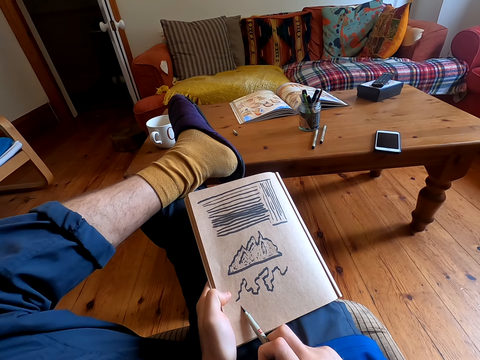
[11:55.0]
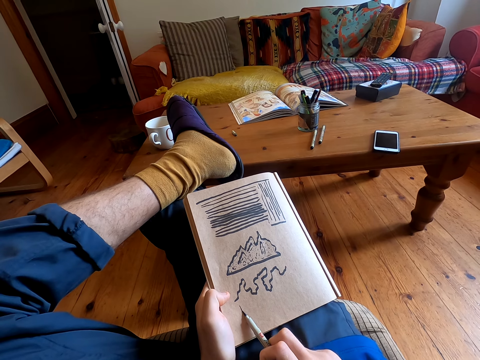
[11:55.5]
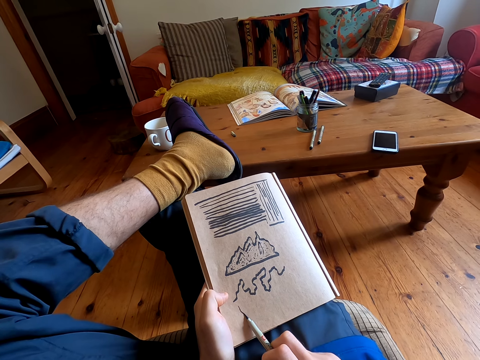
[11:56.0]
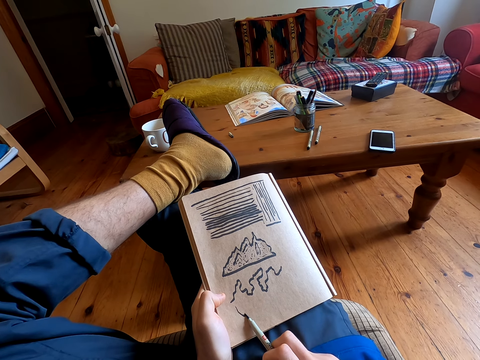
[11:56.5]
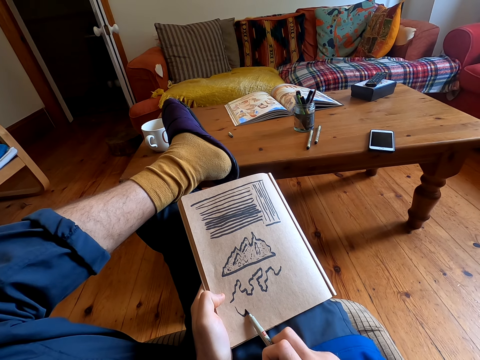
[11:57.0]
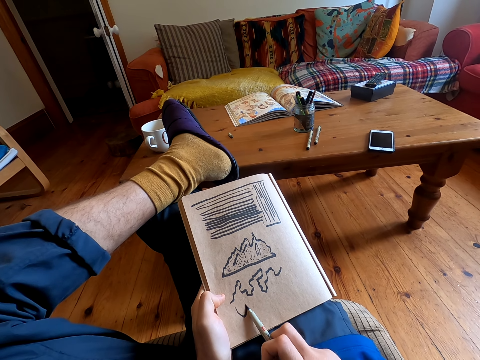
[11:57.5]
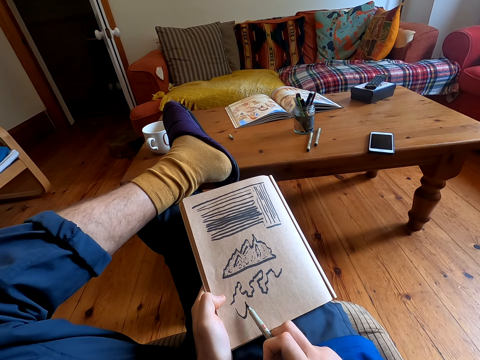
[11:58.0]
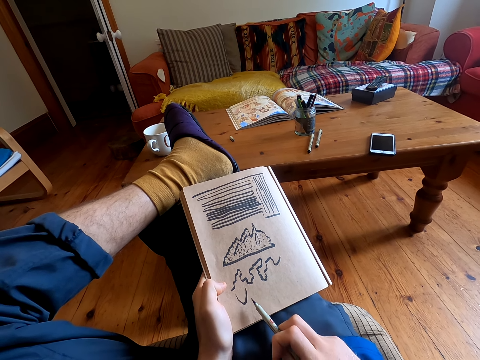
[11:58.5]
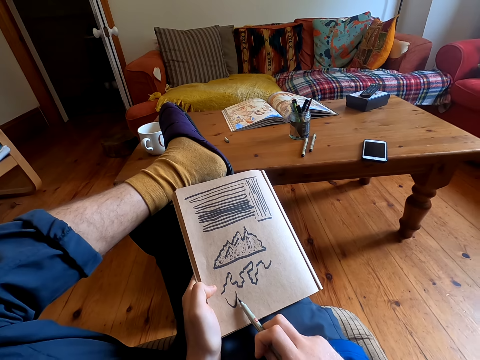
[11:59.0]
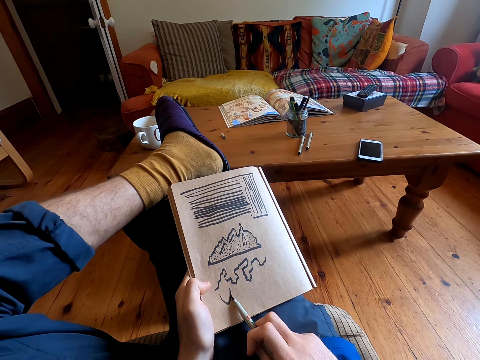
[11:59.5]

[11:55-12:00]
The camera wearer draws on a book with a pen.

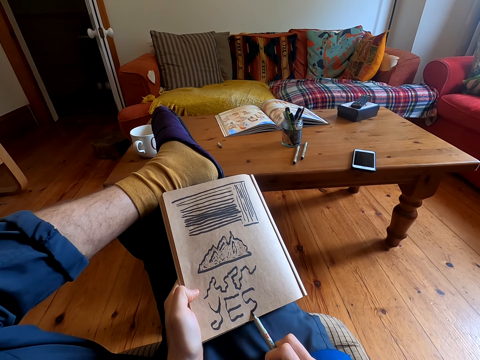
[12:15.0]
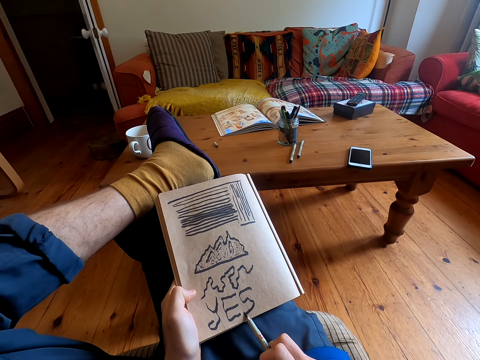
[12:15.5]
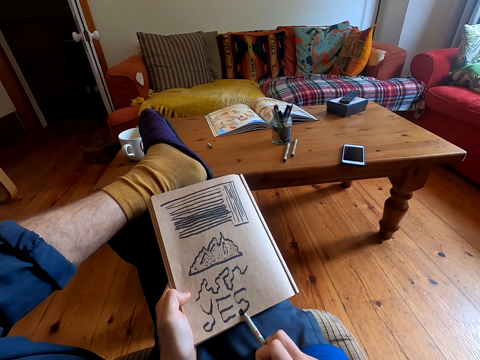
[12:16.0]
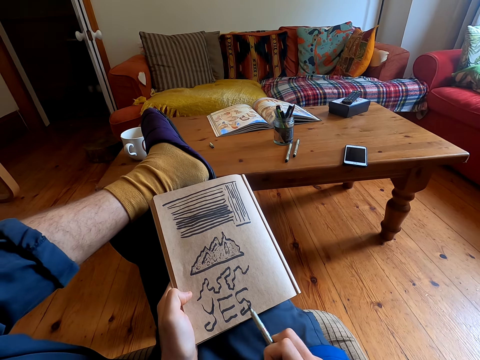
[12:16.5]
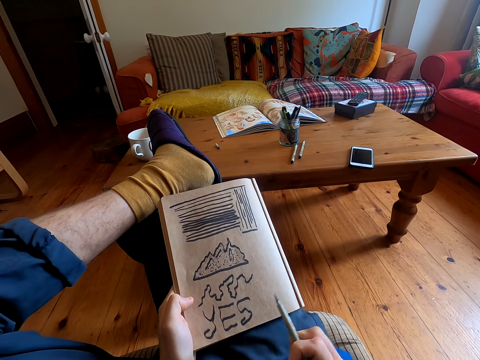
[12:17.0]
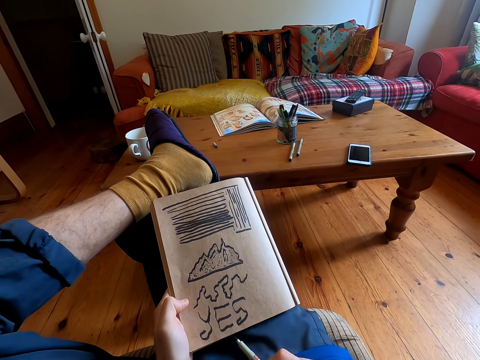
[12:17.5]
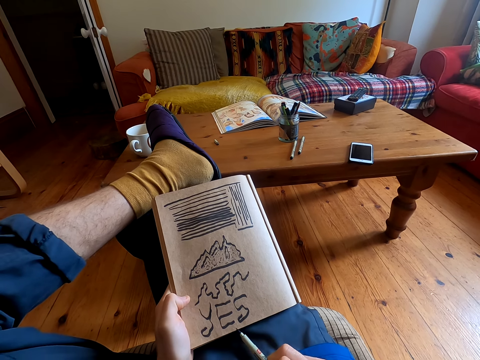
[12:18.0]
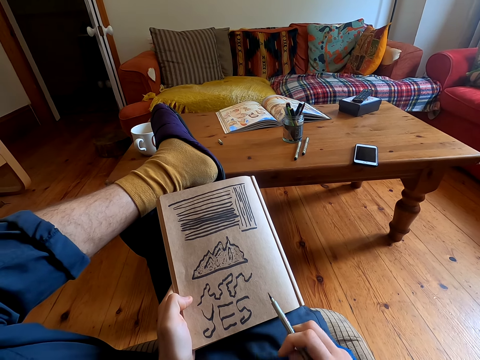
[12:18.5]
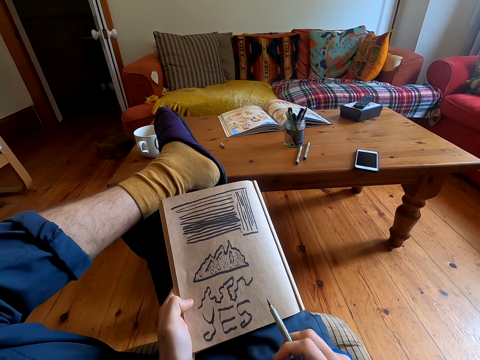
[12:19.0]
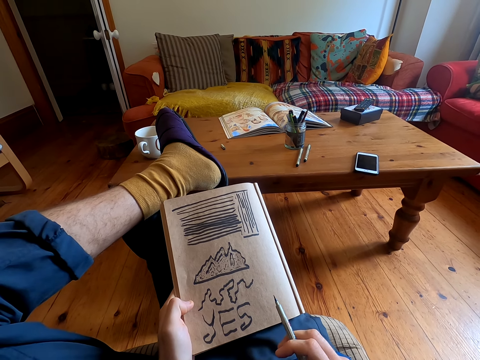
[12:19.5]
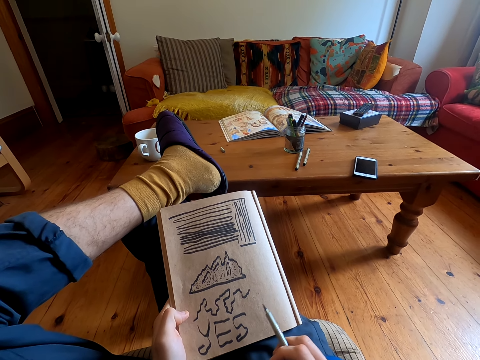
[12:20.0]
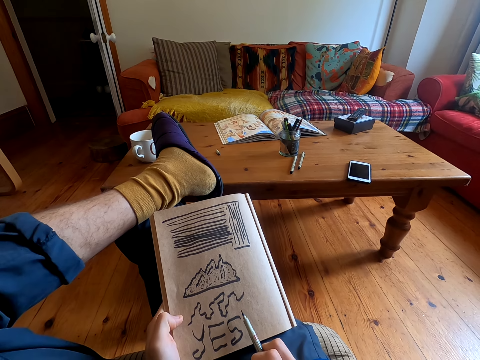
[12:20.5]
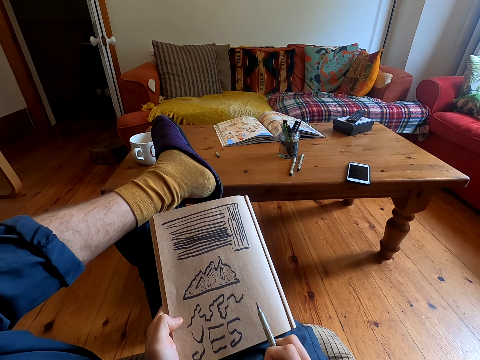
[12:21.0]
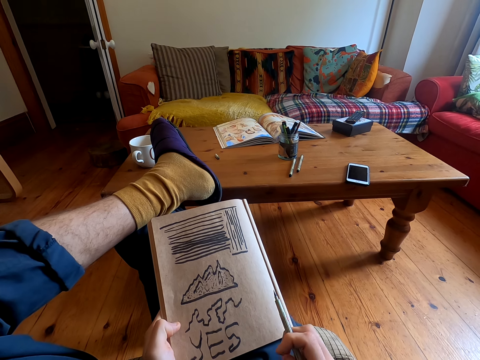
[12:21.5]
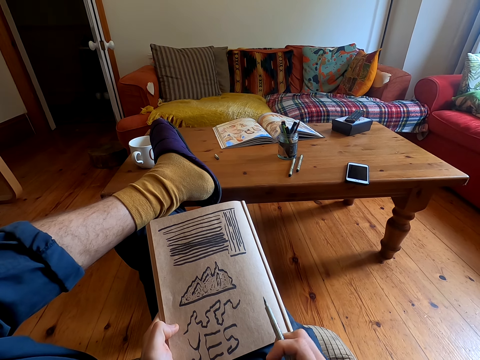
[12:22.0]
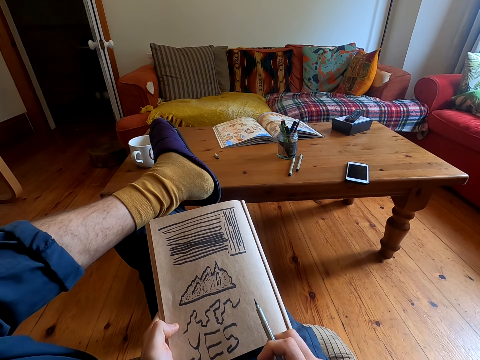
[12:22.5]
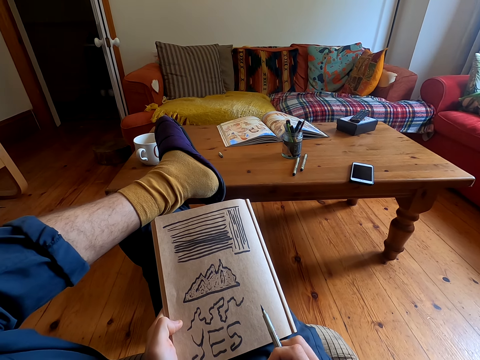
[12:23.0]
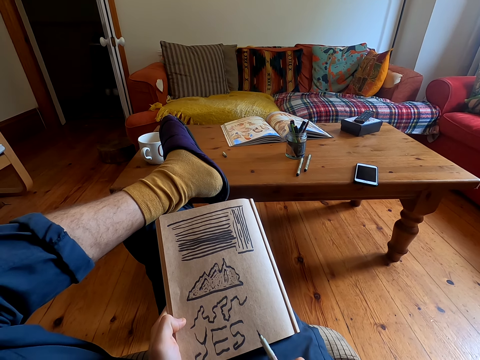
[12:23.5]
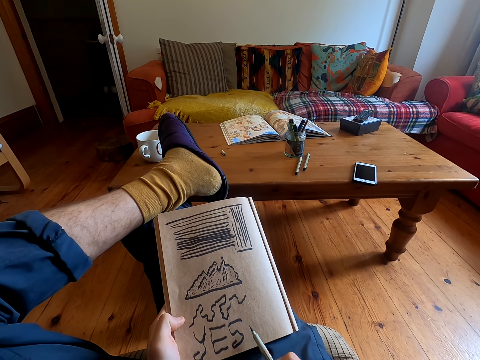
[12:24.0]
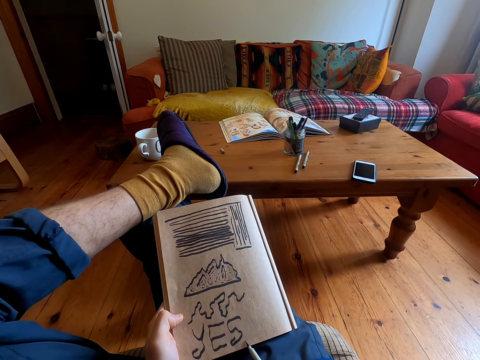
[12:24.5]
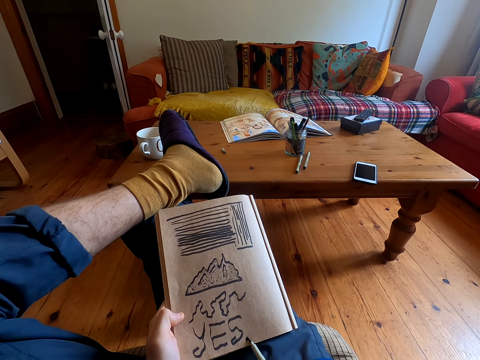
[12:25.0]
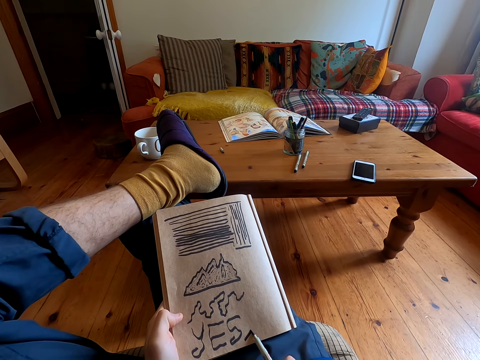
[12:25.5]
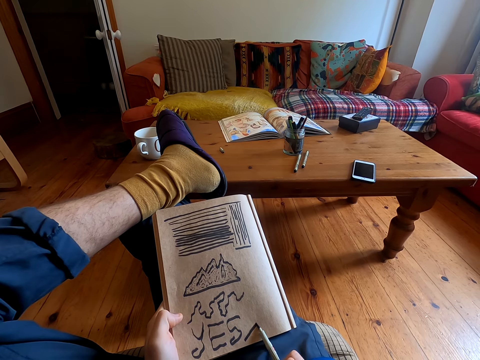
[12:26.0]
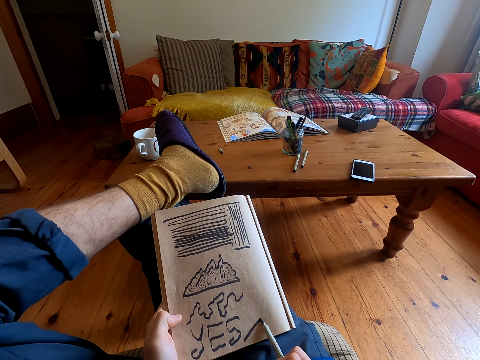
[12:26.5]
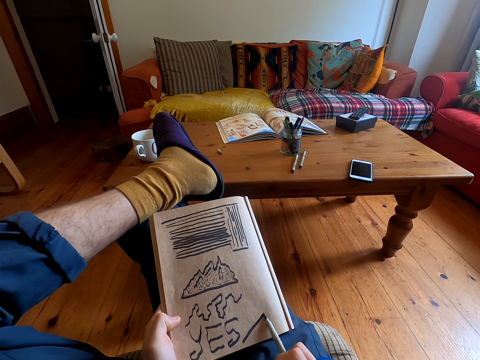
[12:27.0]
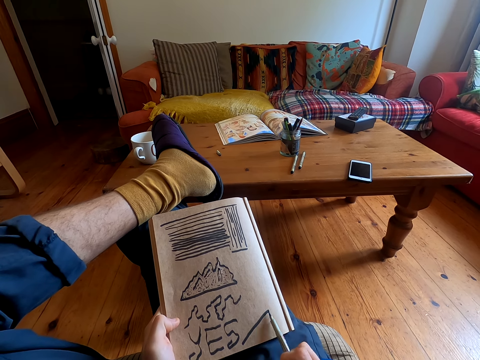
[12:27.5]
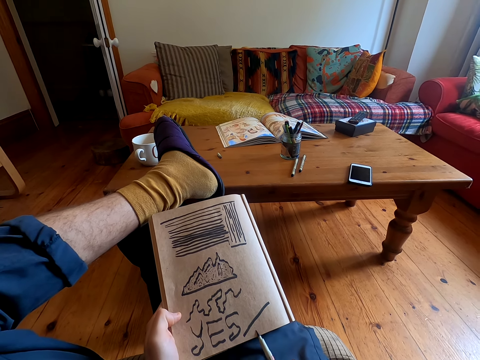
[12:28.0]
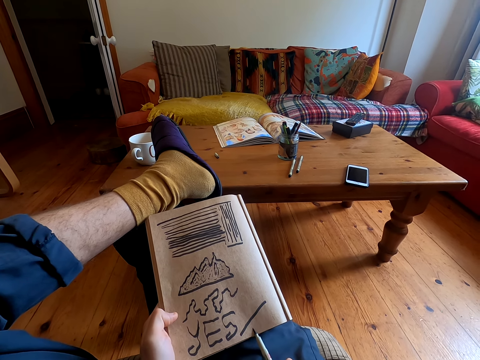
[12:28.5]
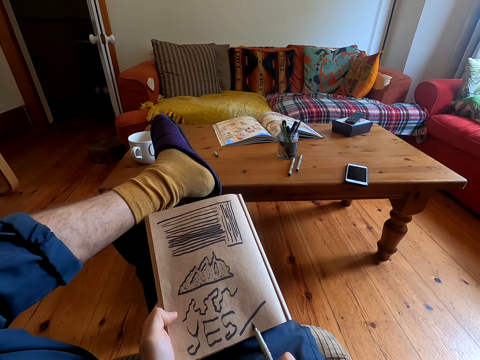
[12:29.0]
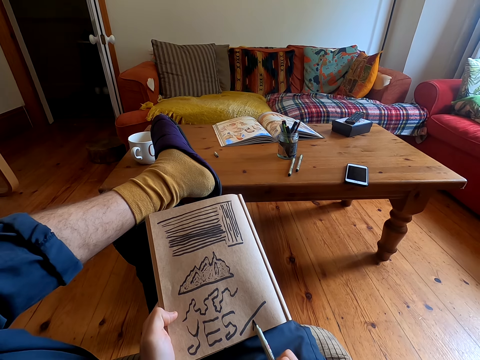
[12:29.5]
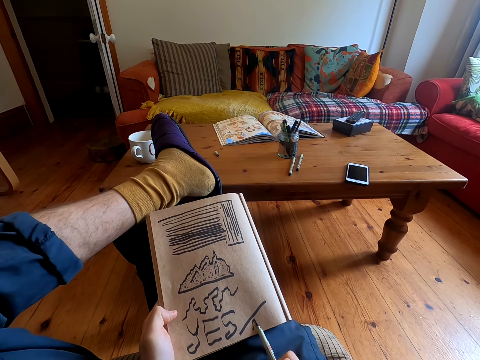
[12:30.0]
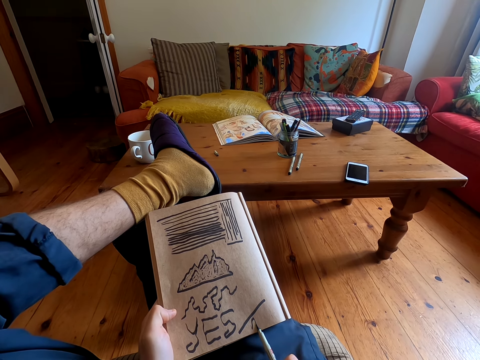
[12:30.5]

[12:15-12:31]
The camera wearer looks at the book. They draw on the book.

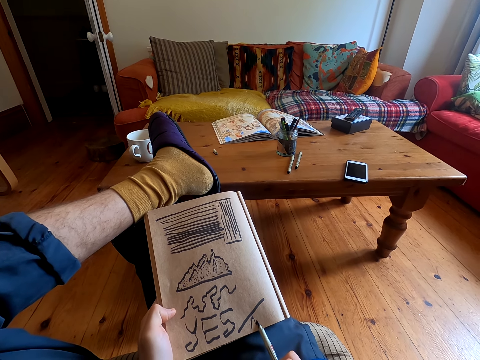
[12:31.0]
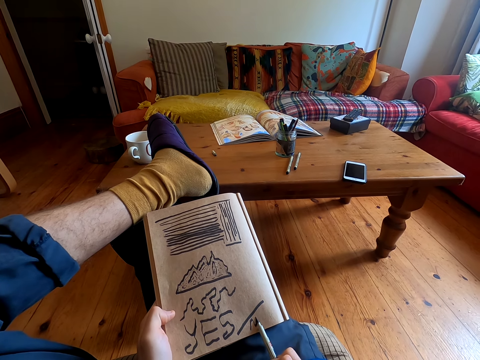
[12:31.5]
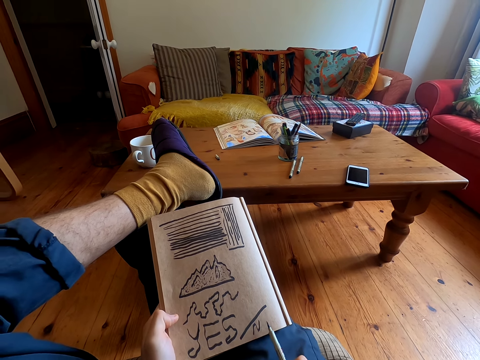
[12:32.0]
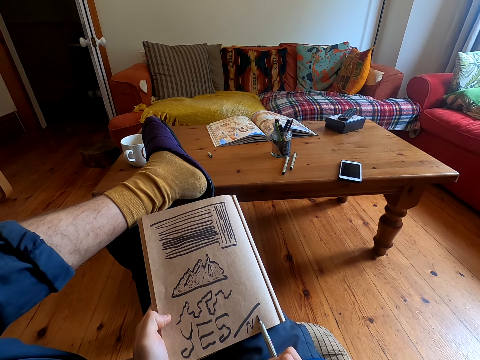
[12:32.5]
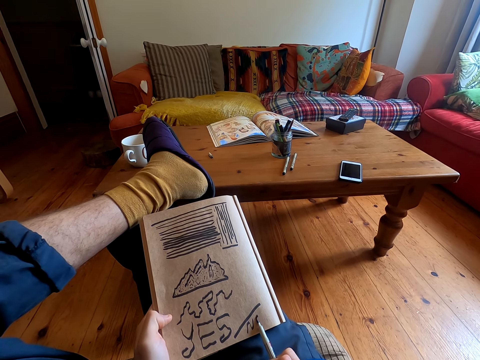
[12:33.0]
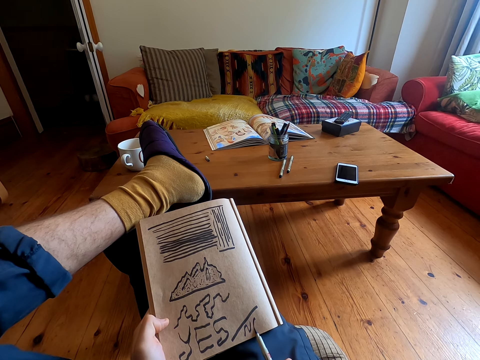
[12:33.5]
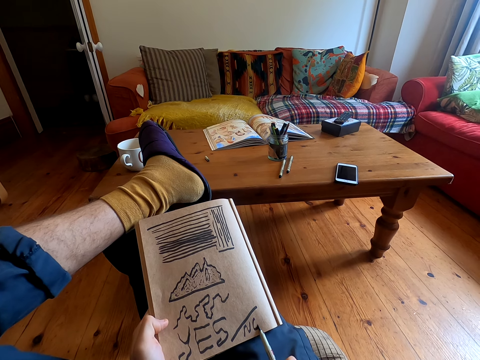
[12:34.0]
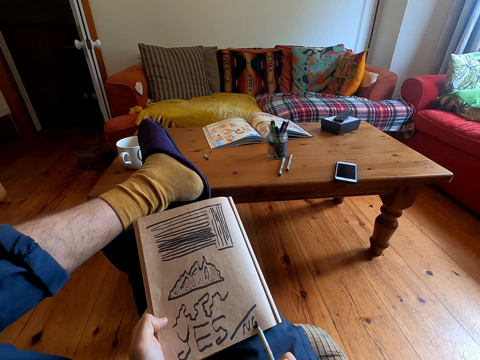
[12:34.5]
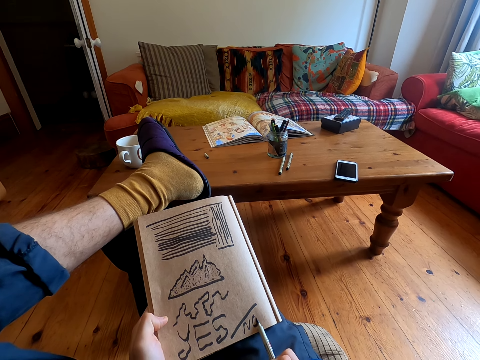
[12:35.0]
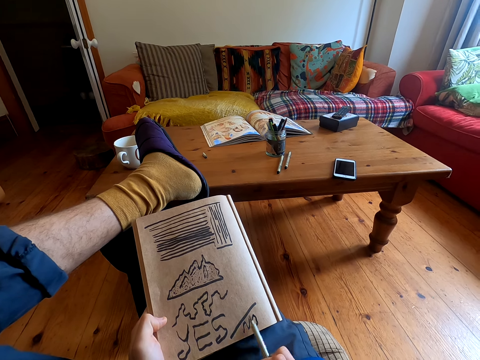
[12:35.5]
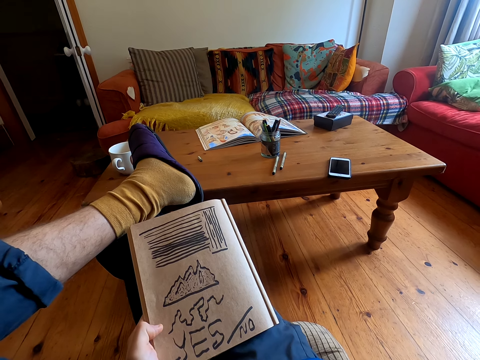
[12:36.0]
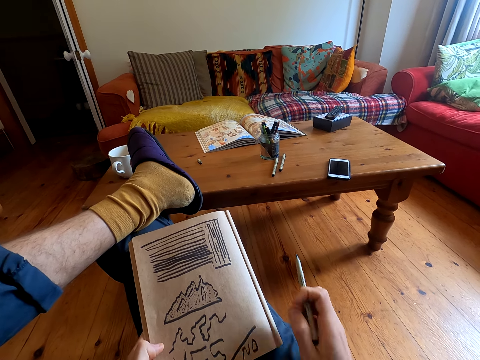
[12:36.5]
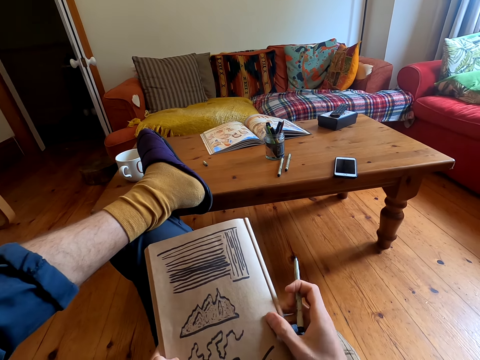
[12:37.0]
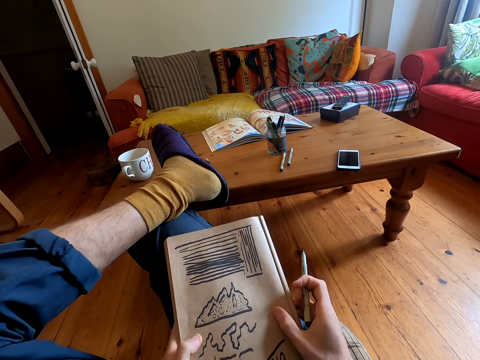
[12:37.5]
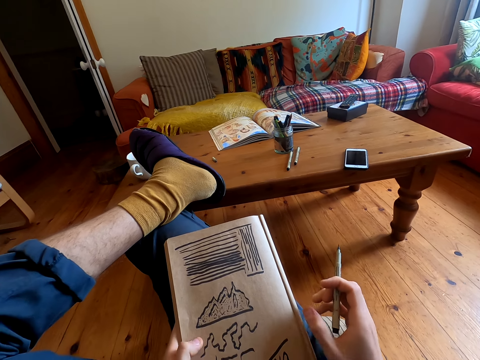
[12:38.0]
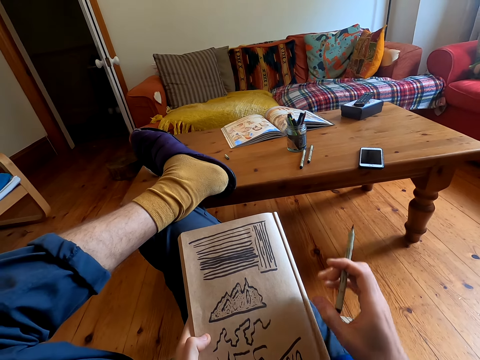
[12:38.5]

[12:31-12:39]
The camera wearer looks at the book.
